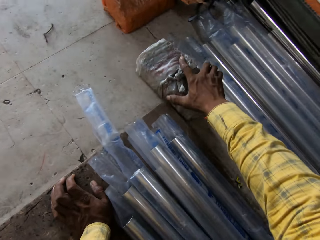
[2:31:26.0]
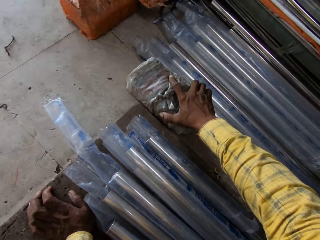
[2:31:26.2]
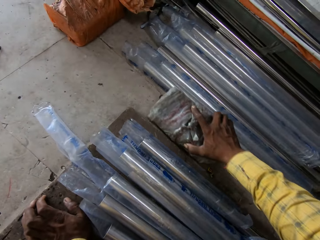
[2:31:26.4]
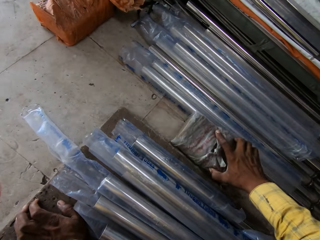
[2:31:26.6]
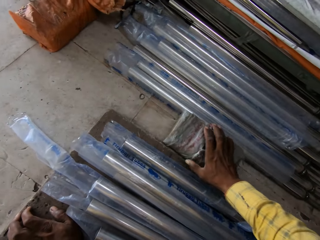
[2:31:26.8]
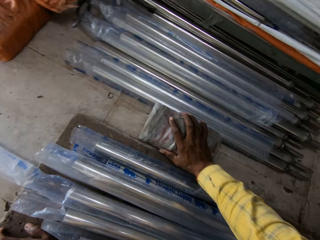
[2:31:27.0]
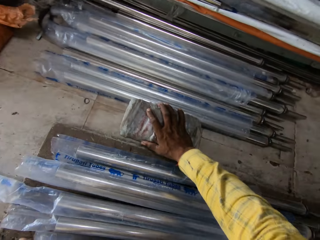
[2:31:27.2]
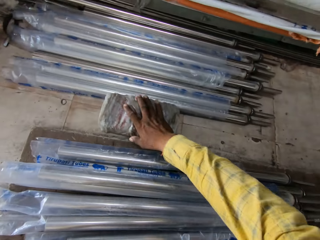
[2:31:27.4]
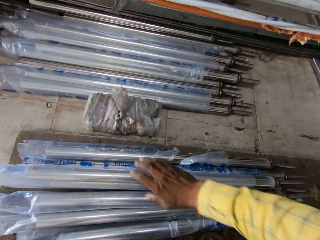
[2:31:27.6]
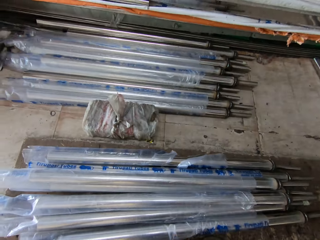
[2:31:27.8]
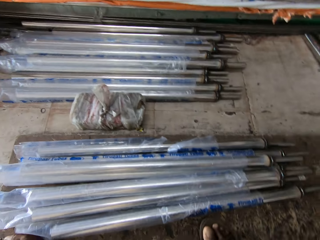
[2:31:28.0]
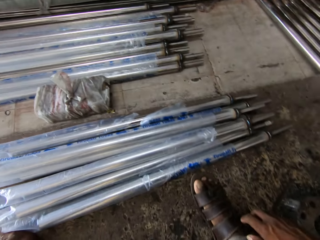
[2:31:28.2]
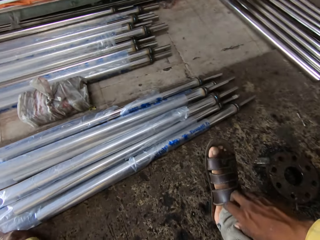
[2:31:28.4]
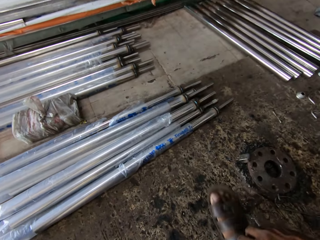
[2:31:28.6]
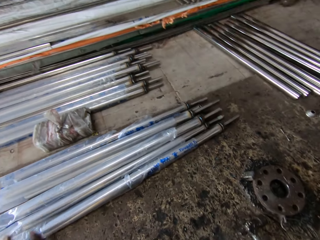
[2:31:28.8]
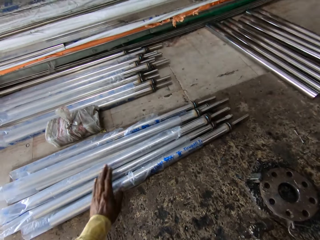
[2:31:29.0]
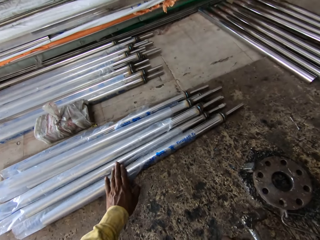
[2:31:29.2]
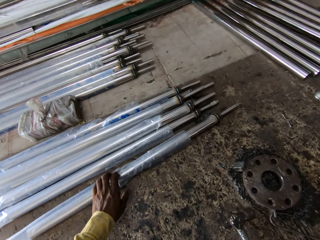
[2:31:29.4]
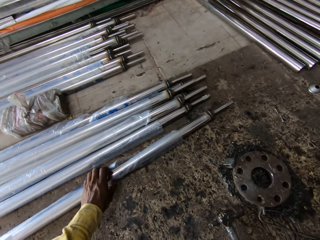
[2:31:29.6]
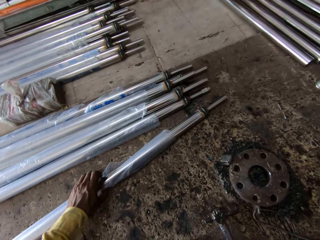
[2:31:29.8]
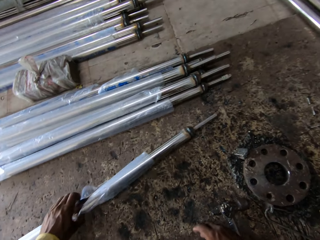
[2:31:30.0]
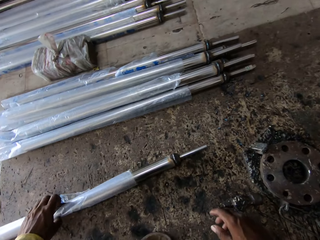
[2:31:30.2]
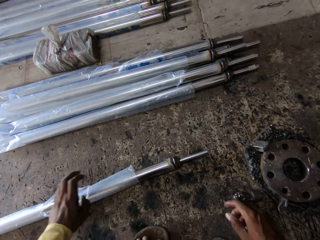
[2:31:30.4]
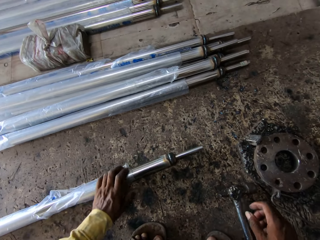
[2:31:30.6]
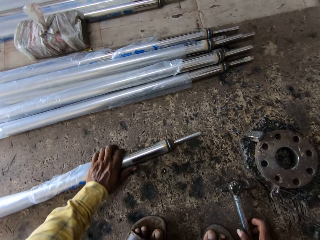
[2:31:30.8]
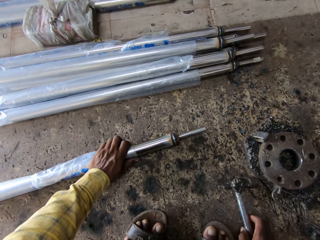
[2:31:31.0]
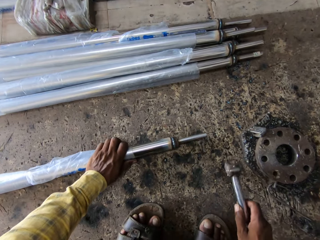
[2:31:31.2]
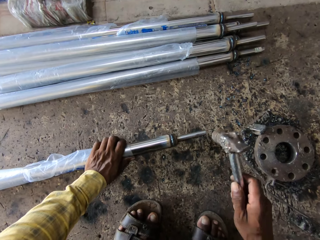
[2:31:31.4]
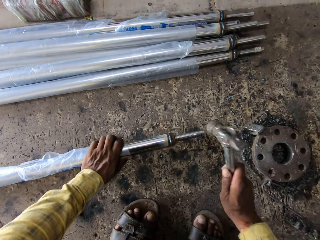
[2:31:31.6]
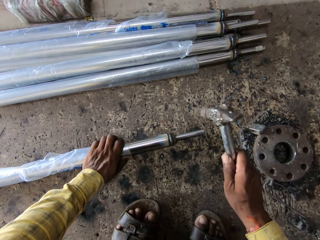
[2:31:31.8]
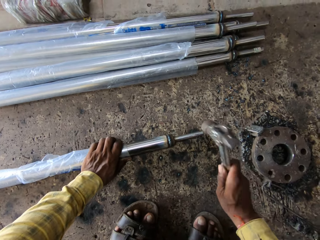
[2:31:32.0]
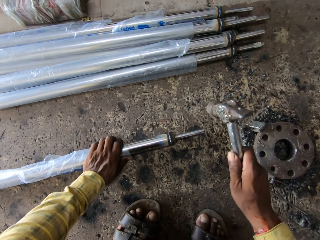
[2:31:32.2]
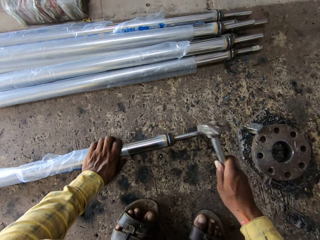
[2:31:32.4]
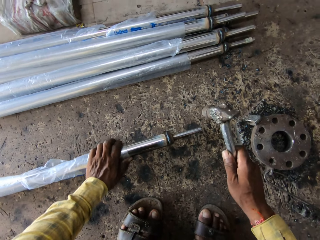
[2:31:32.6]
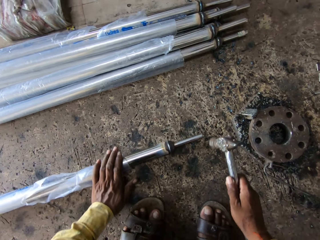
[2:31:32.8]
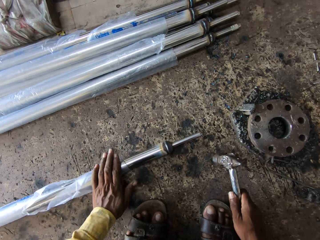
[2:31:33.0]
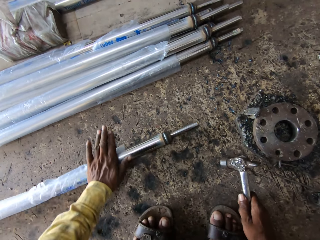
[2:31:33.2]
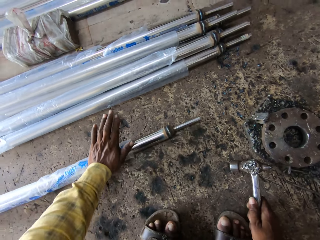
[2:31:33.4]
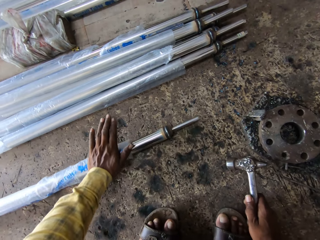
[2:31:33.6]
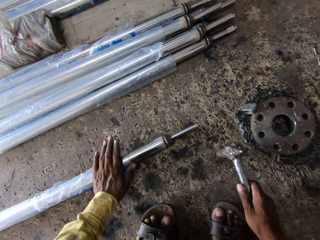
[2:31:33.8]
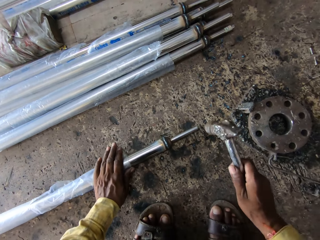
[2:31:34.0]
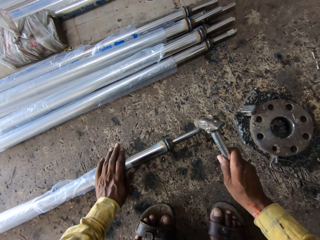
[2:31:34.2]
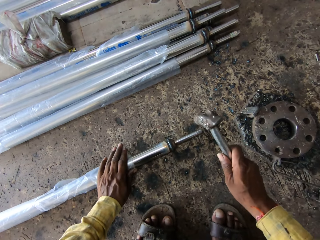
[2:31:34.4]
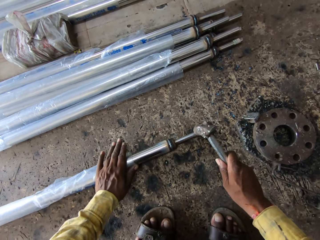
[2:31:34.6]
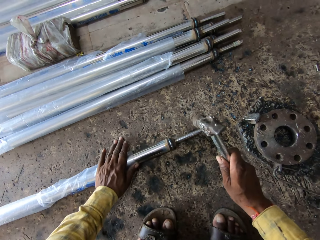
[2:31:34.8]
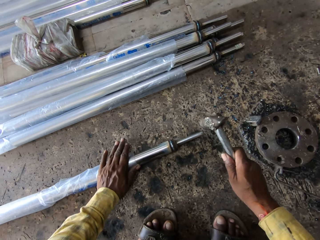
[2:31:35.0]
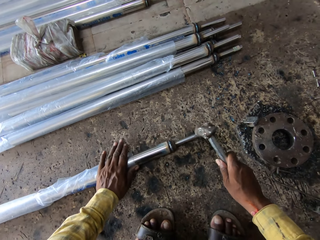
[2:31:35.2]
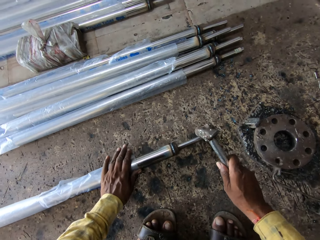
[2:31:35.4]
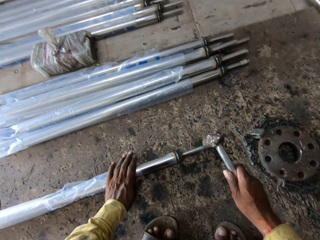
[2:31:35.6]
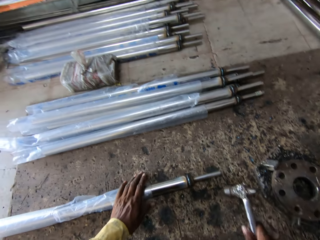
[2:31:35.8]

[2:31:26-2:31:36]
The camera wearer separates the metal rods with something. They pull back the right hand. They move the right leg. They move the left hand. They pull a metal rod. They take the metal rod. They pick up a hammer. They lift the hammer. They hit the metal rod with the hammer. They move the metal down. They roll the metal rod. They lift the hammer. They hit the metal rod with the hammer.

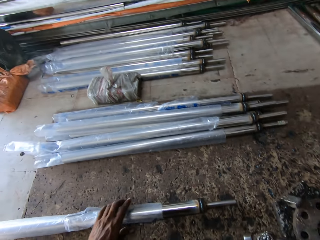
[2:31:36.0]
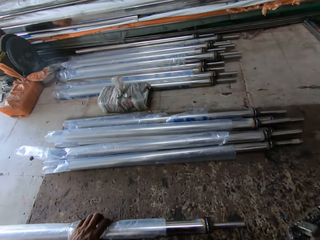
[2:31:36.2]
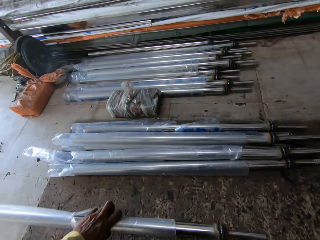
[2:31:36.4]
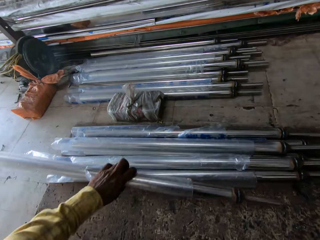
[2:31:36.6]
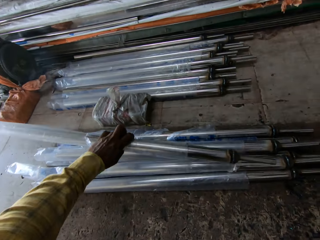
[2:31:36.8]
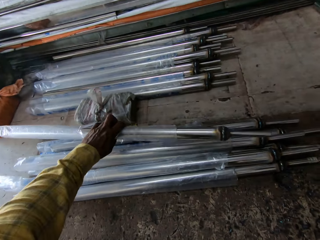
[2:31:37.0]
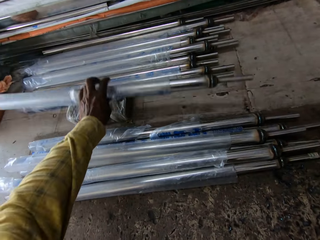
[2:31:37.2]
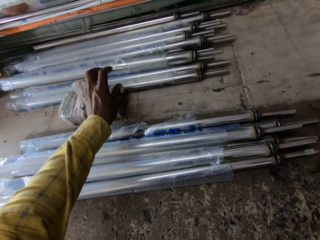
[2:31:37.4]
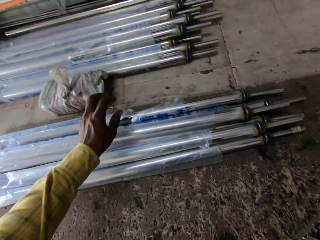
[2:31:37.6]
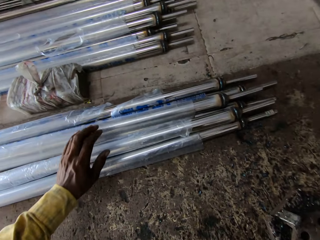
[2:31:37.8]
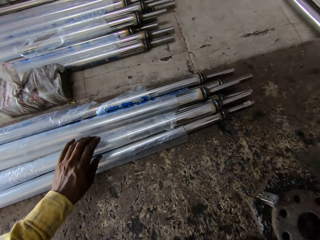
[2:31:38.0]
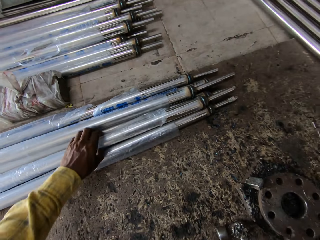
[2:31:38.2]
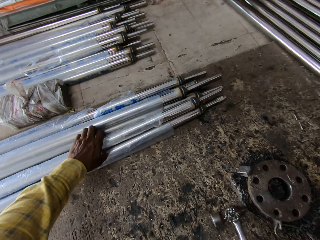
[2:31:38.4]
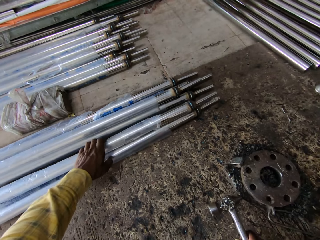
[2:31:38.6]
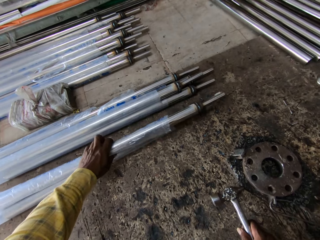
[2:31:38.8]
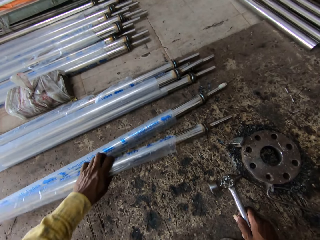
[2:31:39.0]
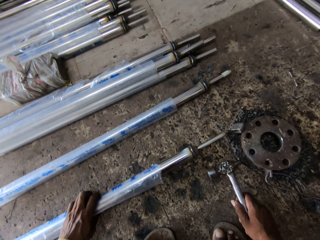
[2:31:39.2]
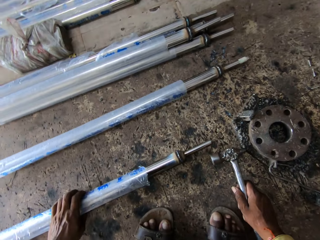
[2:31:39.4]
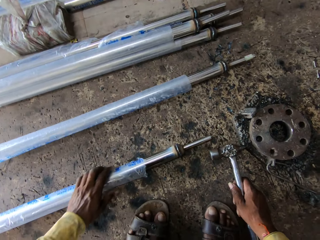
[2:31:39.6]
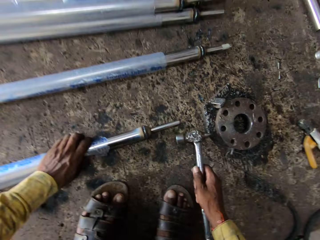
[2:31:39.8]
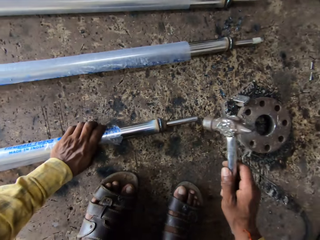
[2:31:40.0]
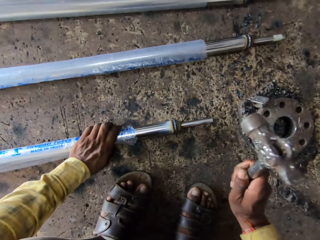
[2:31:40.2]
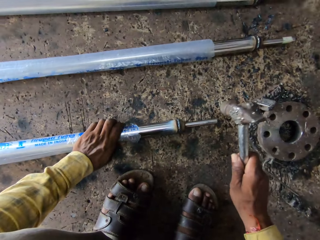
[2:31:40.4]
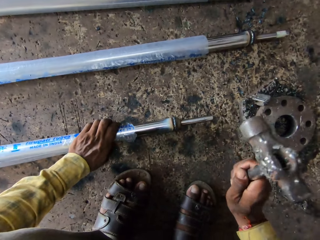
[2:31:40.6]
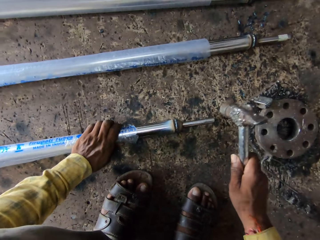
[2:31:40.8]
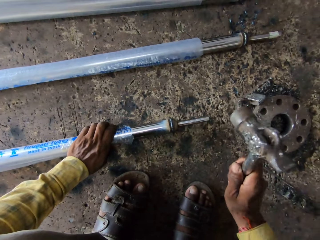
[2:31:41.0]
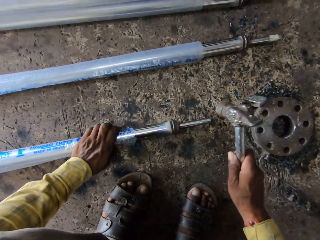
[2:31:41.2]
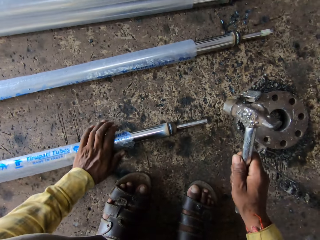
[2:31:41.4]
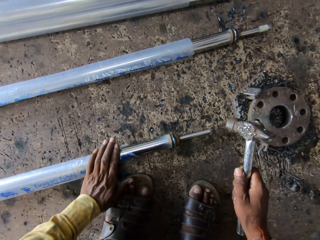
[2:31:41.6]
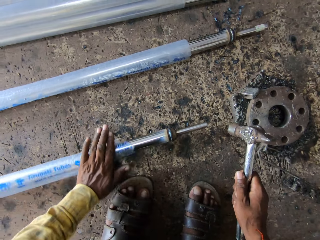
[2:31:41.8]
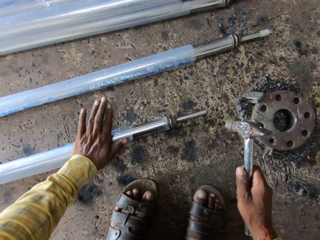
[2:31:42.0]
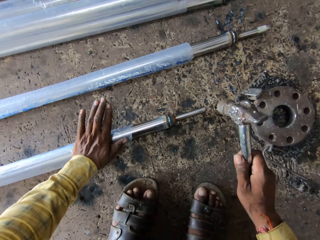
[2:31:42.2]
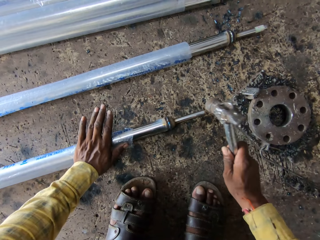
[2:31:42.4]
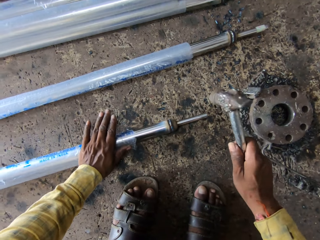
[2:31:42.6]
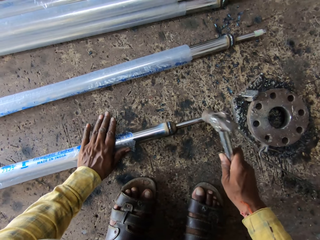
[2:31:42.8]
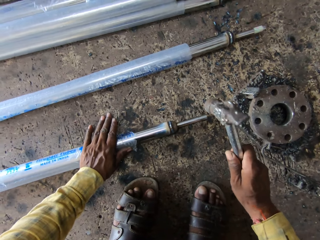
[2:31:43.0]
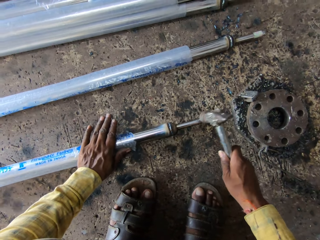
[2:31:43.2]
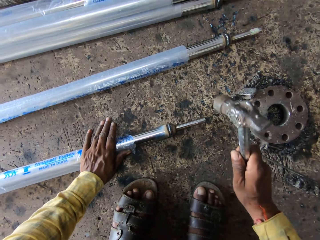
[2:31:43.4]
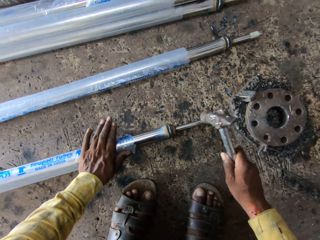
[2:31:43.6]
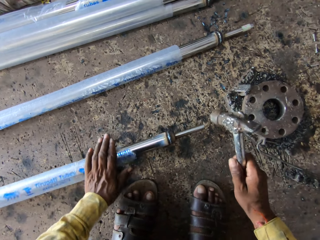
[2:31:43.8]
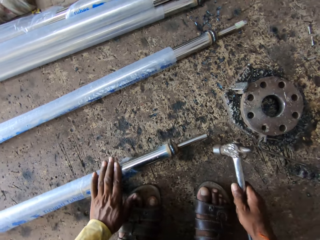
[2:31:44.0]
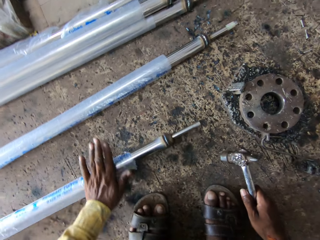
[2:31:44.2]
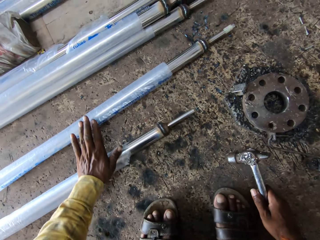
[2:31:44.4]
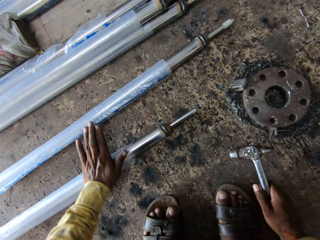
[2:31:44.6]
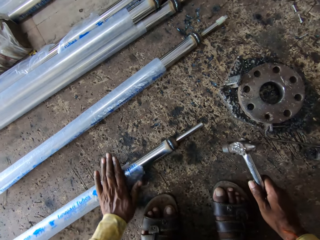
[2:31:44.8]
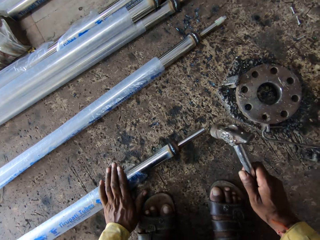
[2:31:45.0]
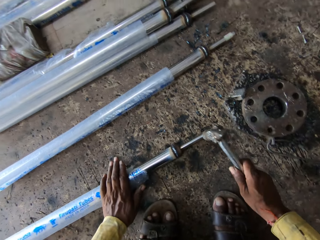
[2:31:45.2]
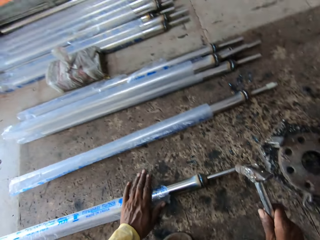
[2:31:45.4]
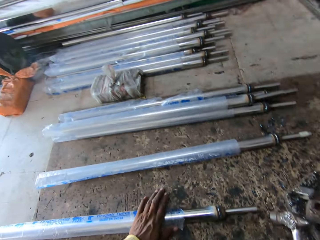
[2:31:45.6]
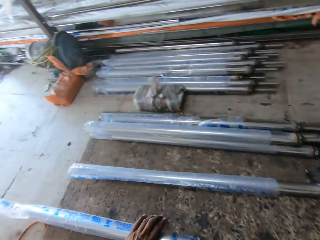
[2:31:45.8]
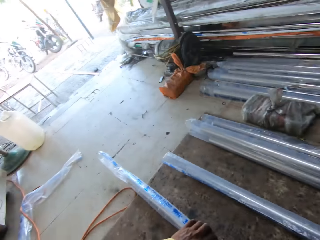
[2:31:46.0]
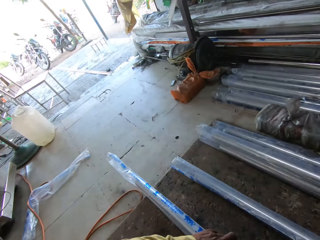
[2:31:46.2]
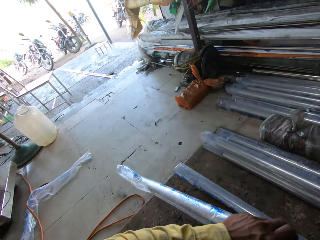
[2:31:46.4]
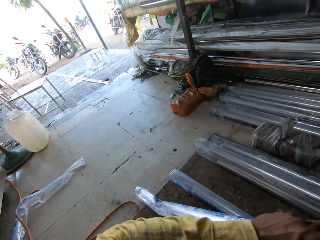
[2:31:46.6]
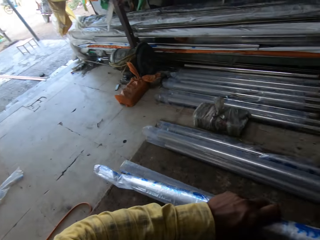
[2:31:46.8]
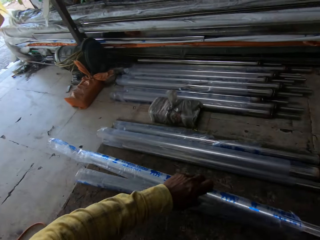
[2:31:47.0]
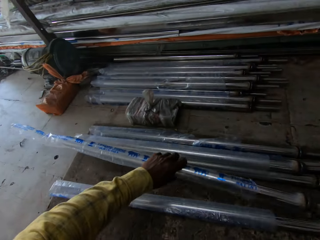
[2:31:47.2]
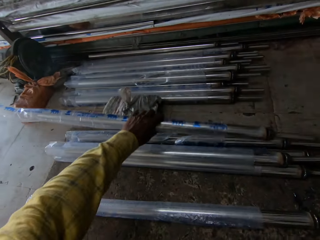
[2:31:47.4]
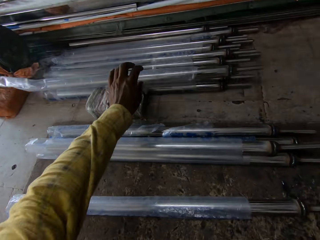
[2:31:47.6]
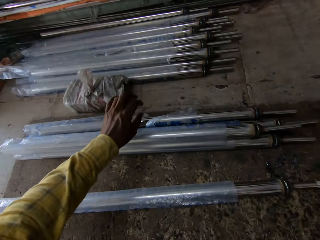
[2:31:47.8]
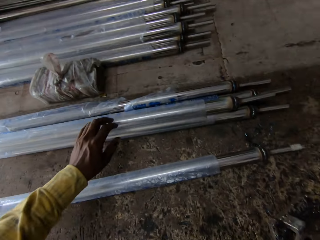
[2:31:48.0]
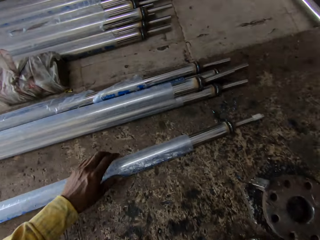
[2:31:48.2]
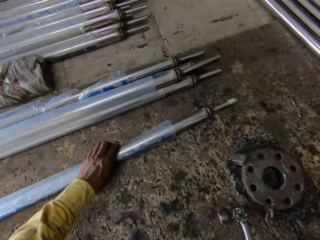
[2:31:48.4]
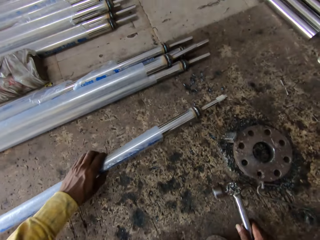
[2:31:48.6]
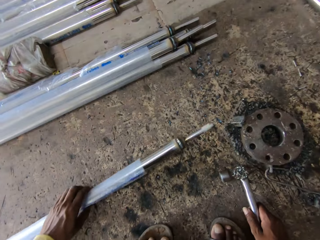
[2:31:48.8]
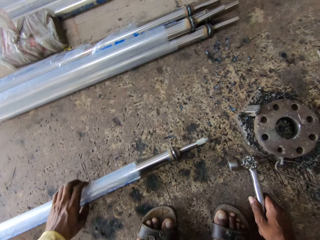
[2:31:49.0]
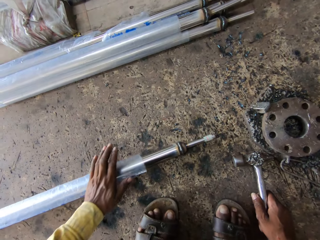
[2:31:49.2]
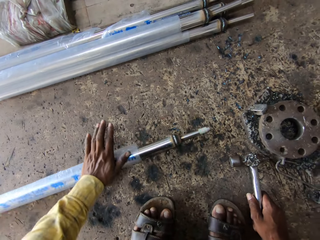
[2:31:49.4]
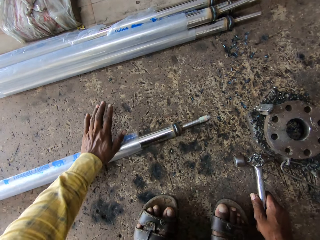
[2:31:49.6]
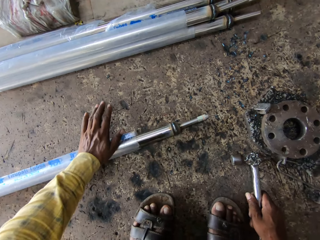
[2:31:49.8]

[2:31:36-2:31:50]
The camera wearer moves the left hand on the metal rod. They lift the metal rod, throw the metal rod aside, and pull back the left hand. They pick up the metal rod, pull the metal rod, and place the metal rod down. They lift the hammer and hit the metal rod with the hammer. They roll the metal rod, move the metal rod down, and hit the metal rod with the hammer. They roll the metal rod, move the metal rod down, and hit the metal rod with the hammer. They look around. They pull the metal rod, lift the metal rod, pull the metal rod, throw the metal rod aside, and pick up the metal rod.
